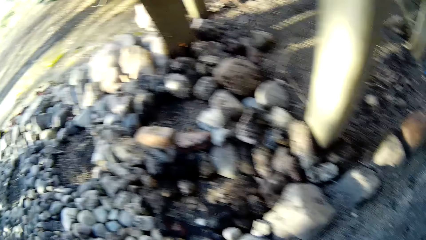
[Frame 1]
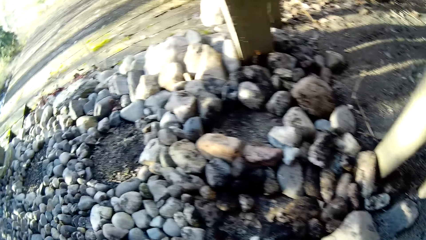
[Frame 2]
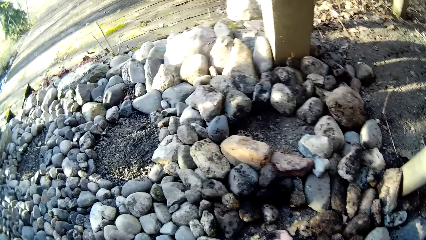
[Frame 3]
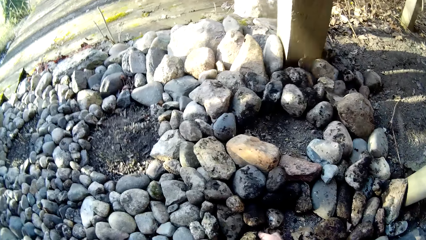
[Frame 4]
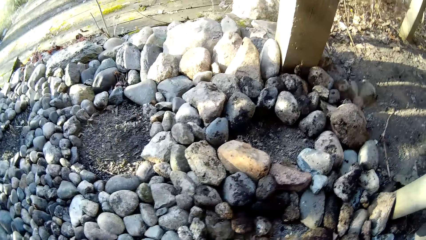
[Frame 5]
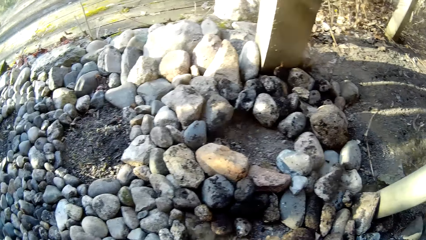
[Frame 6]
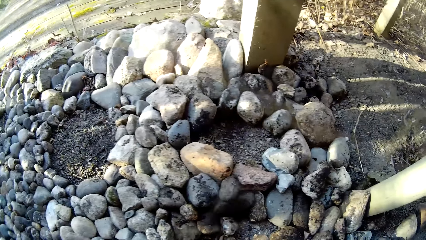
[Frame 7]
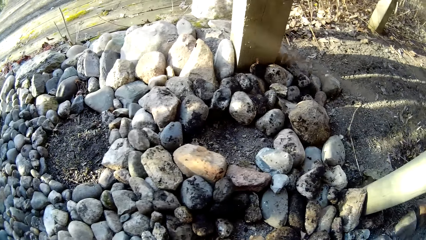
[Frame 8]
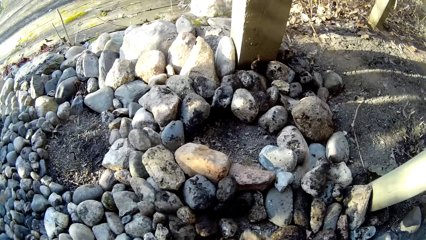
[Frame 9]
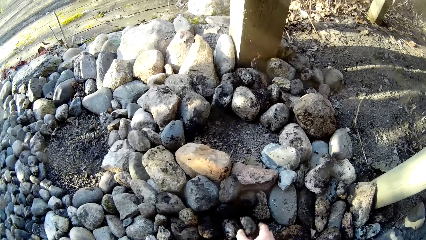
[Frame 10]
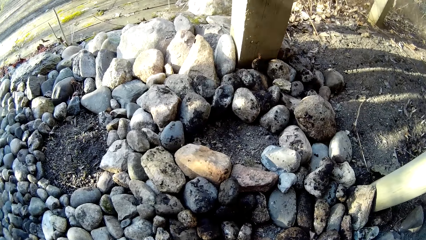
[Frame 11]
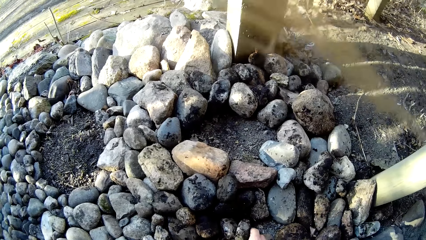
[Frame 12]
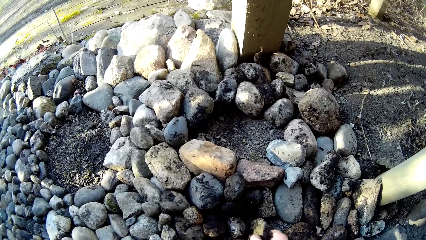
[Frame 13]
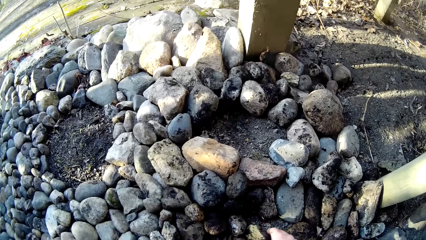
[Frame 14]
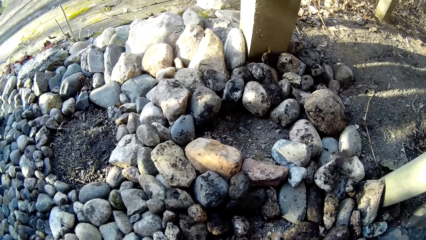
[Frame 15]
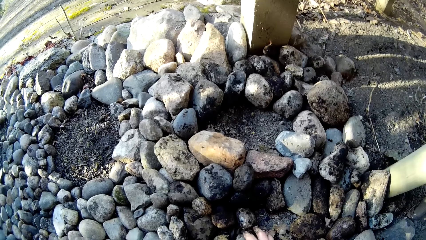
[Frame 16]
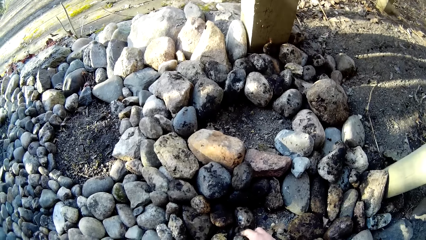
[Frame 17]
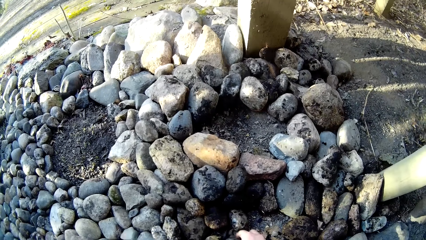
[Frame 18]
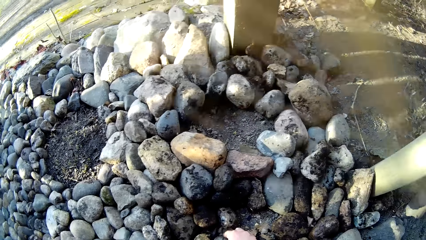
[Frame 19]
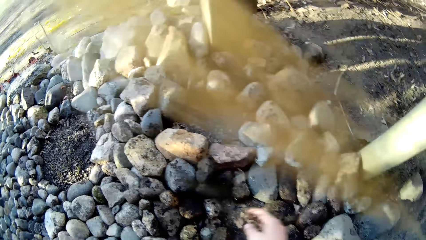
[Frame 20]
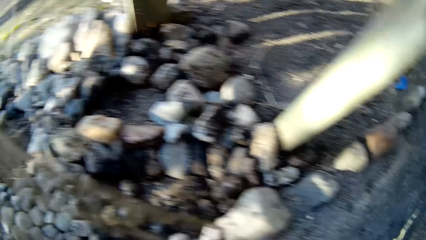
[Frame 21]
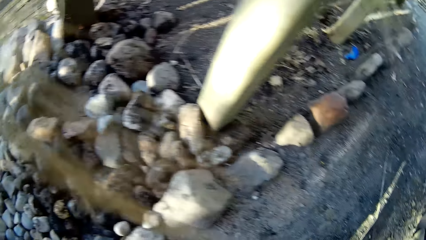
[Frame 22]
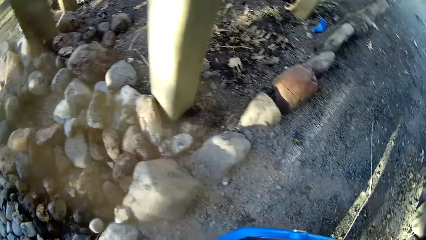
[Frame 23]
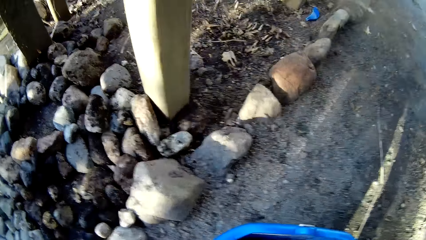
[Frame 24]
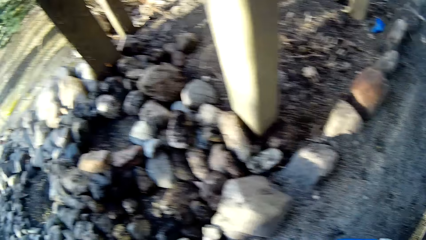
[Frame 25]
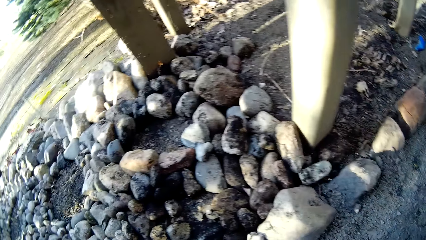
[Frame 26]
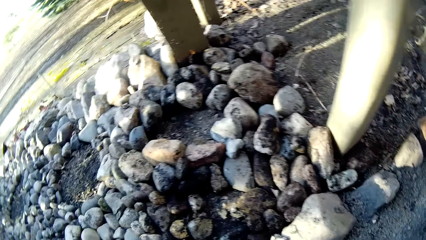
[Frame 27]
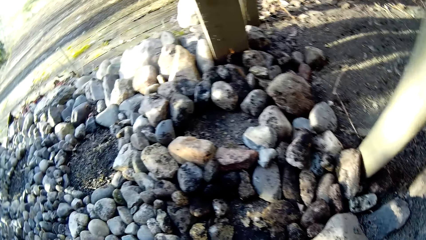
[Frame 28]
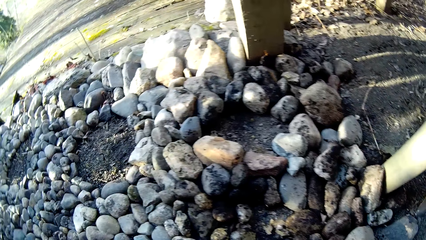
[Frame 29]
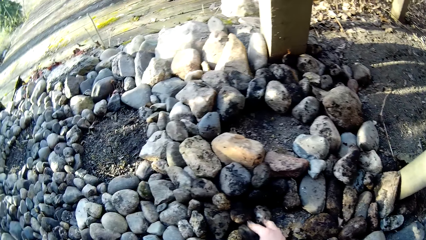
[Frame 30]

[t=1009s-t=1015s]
The camera wearer places a stone in her right hand on the ground. She adjusts a stone on the ground with her right hand. She places a stone in her right hand on the ground.

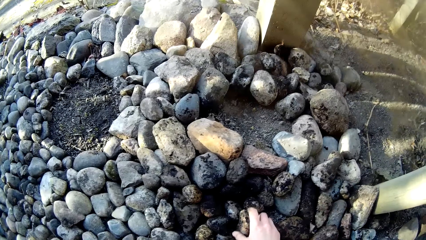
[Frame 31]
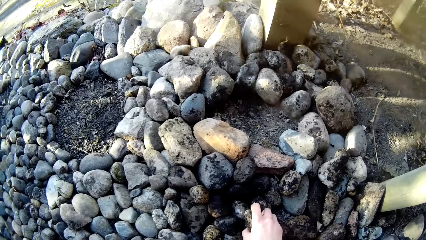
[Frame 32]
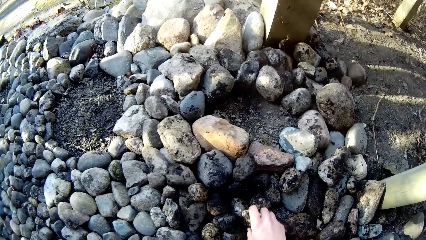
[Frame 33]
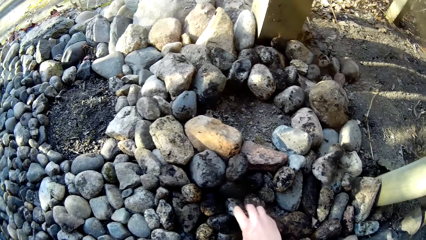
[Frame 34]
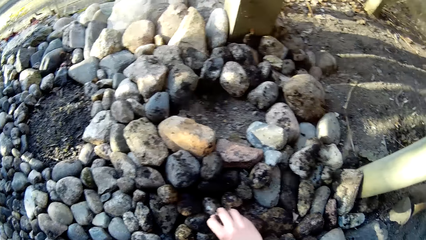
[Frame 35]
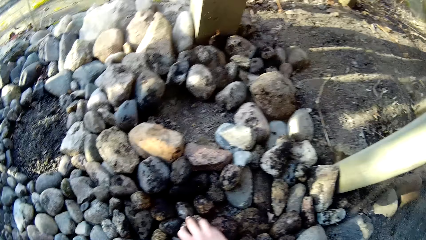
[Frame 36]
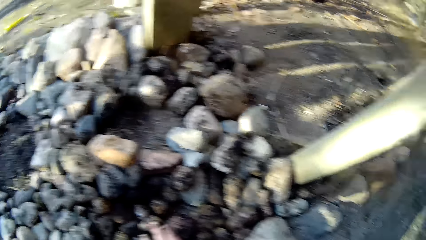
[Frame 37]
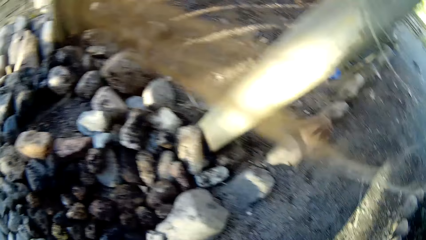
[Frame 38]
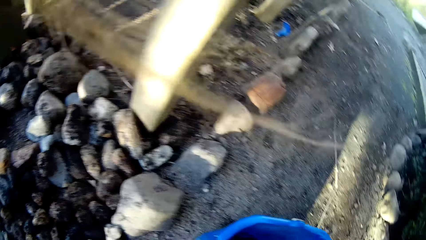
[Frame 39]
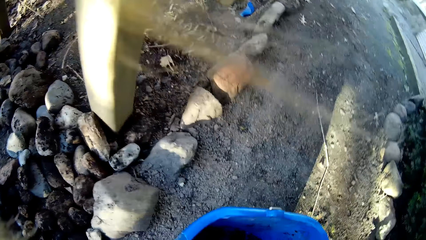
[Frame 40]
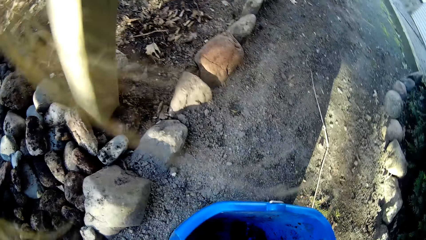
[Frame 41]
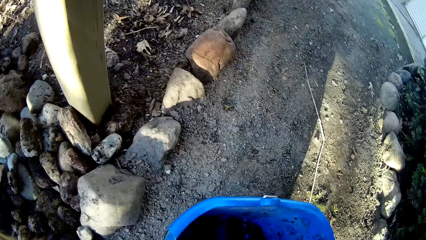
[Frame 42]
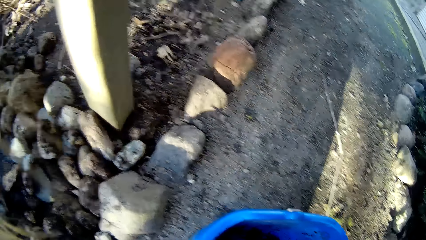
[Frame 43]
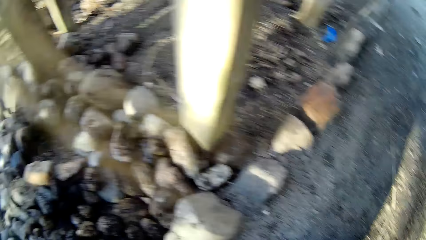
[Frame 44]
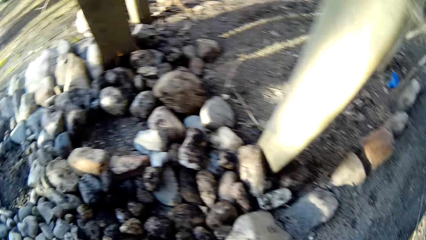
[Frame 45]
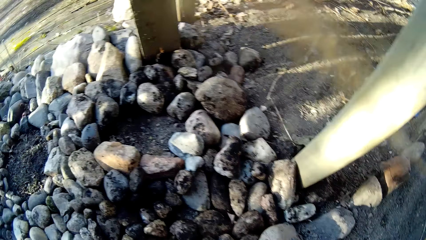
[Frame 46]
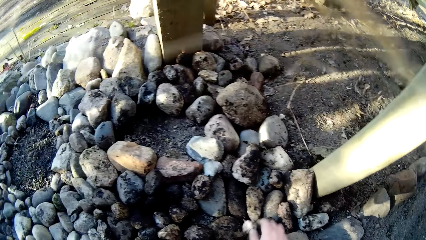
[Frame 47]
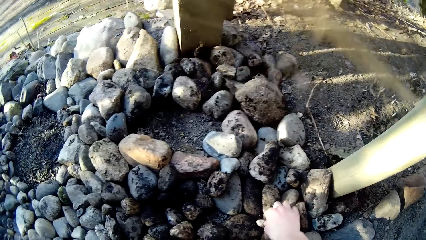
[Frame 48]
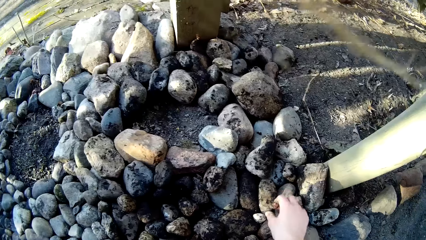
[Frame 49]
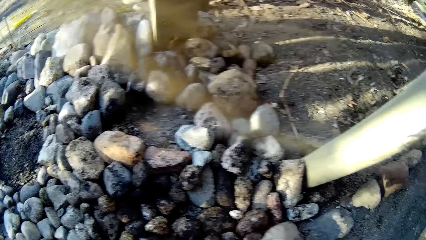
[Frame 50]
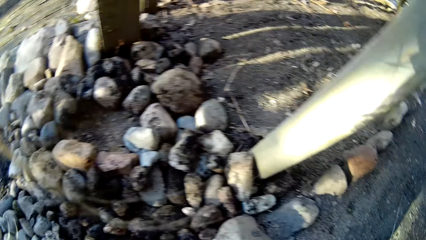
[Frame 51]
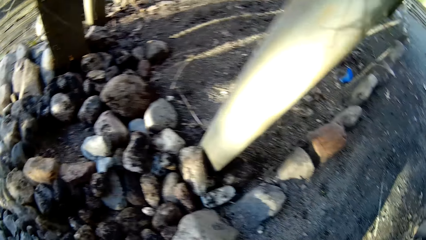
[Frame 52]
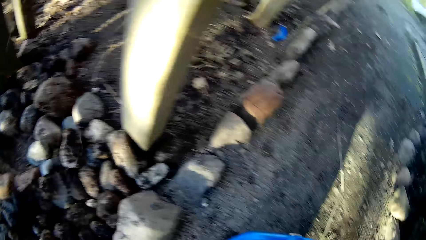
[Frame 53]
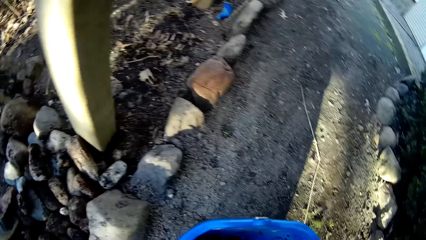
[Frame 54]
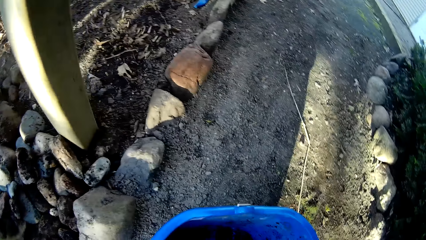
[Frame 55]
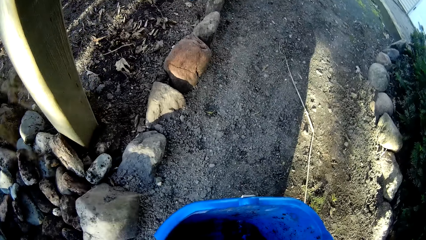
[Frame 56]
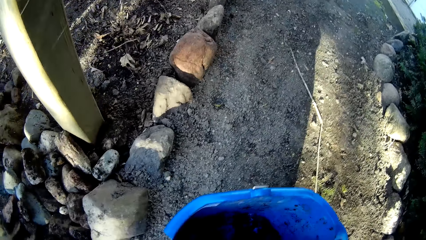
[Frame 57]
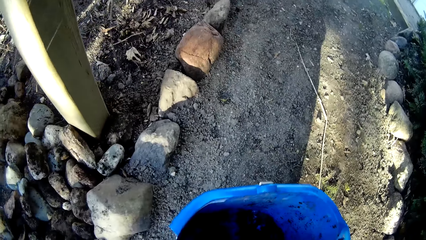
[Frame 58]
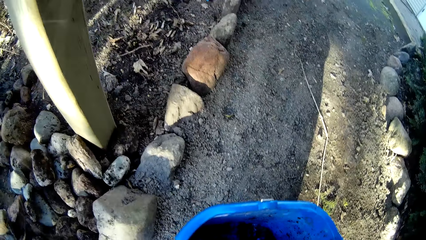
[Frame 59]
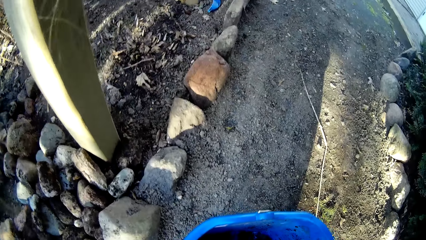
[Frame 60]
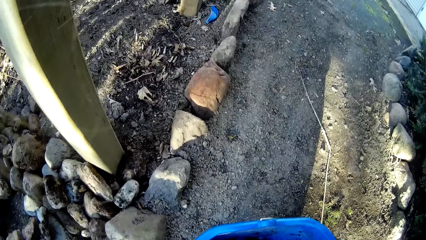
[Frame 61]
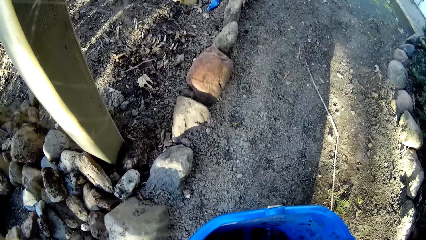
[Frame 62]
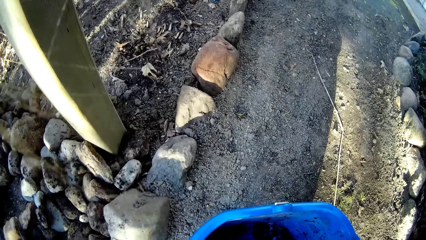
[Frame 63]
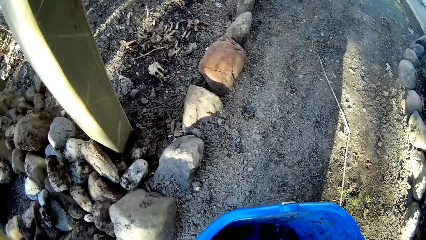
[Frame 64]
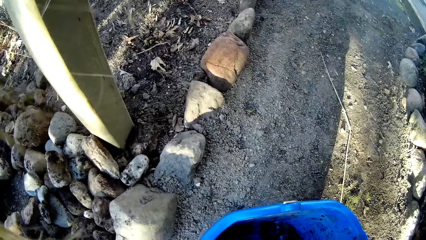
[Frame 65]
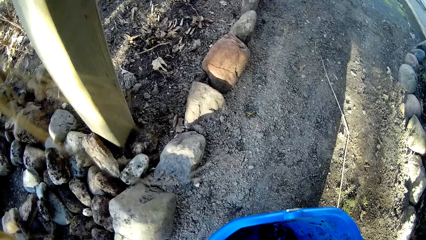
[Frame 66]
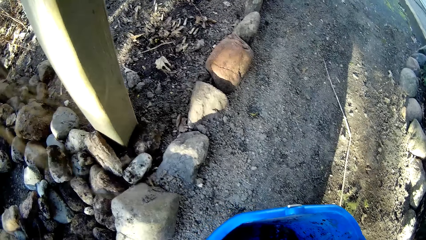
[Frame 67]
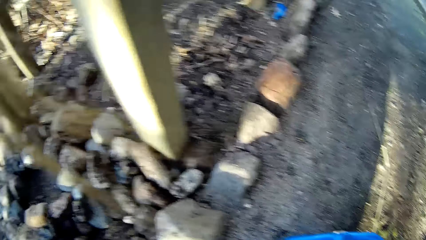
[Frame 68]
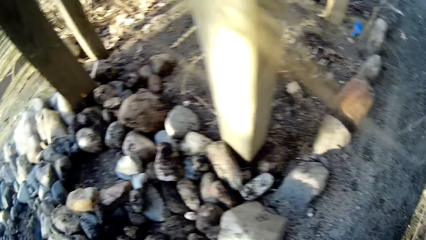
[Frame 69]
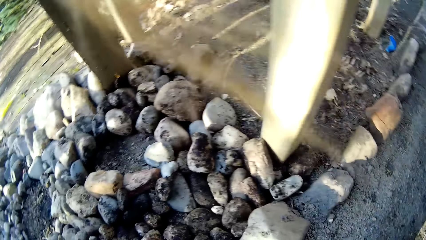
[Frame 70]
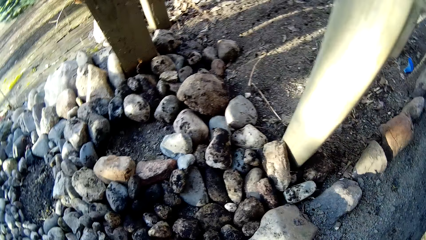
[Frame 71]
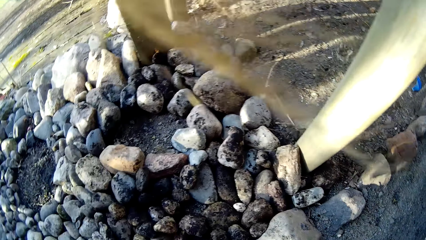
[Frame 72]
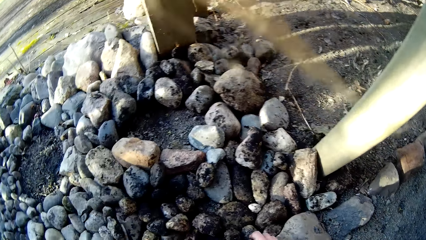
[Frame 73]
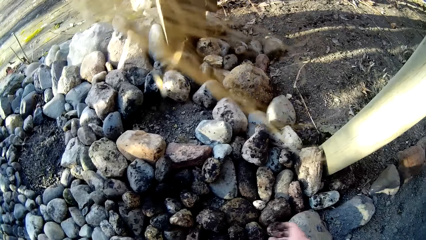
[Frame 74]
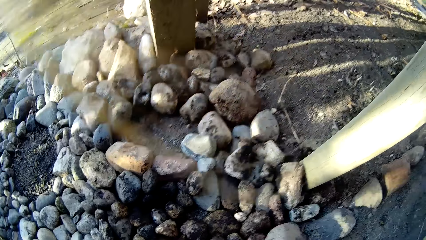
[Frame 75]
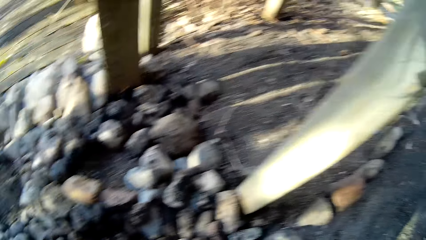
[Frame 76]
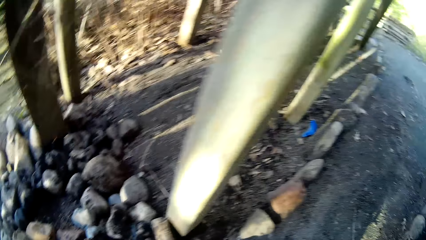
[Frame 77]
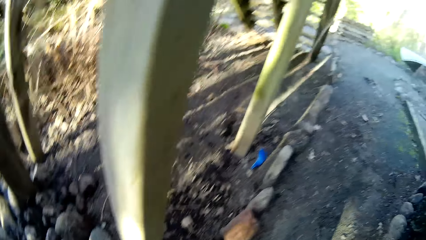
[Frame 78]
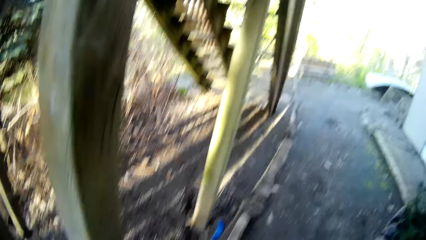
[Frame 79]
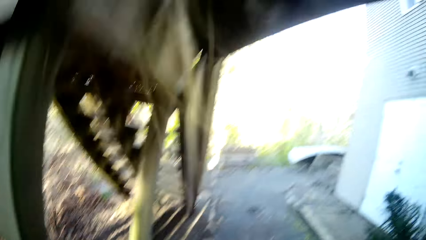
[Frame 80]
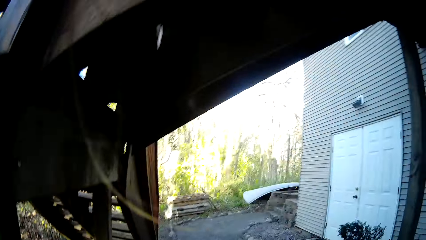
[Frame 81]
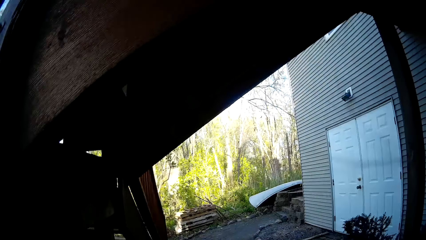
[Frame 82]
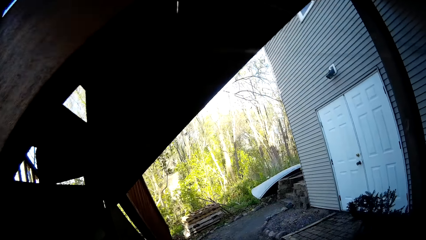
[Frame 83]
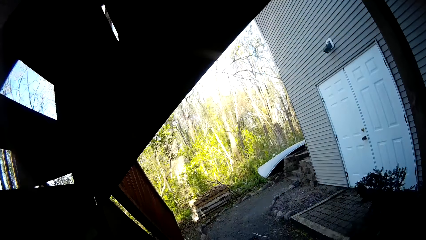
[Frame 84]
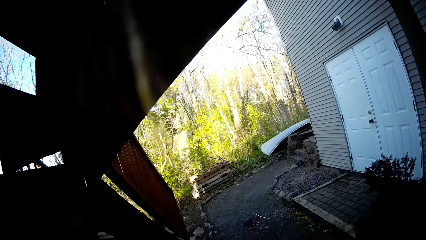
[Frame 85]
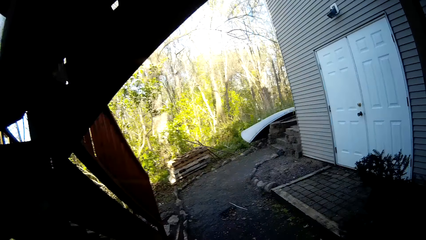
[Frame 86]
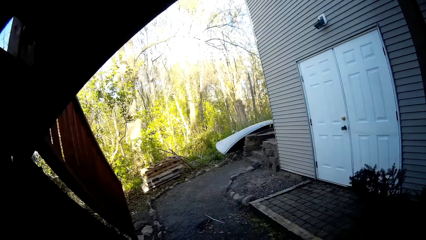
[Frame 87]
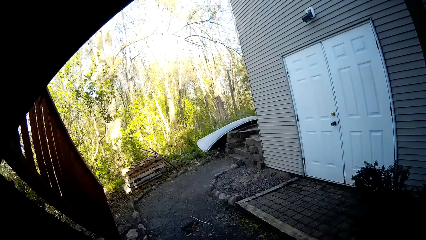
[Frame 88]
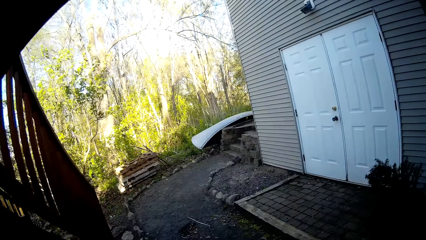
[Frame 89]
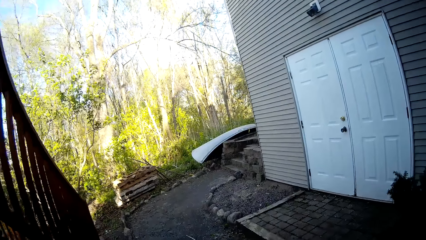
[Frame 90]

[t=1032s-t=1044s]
The dog barks. The camera wearer collects stones. She adjusts the stone on the ground with her right hand. She puts stones in a bucket. She places a stone in her right hand on the ground. She collects stones. The dog barks. The camera wearer puts stones in the bucket. She places a stone in her right hand on the ground.
